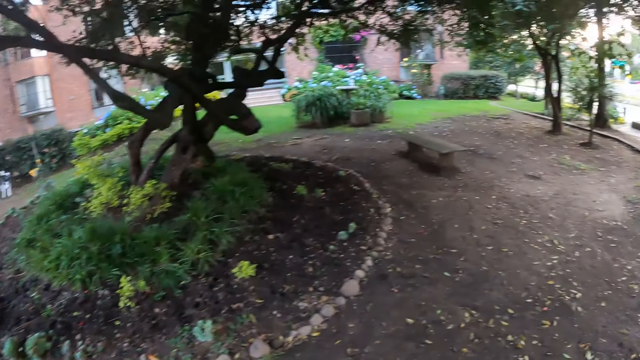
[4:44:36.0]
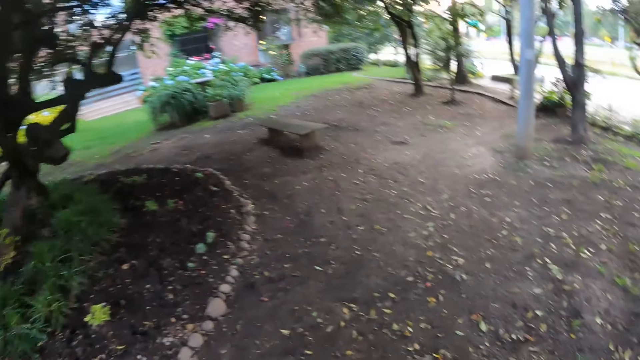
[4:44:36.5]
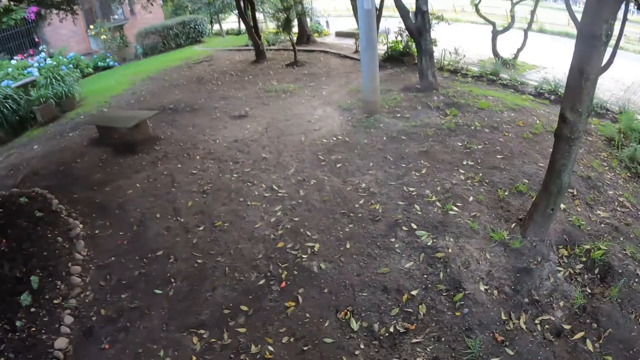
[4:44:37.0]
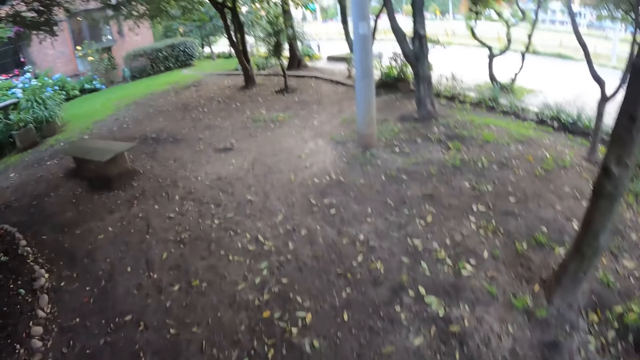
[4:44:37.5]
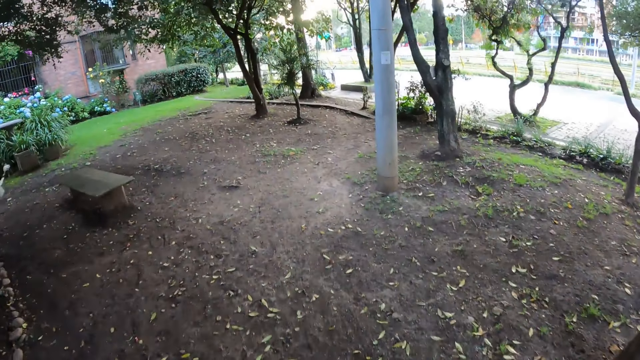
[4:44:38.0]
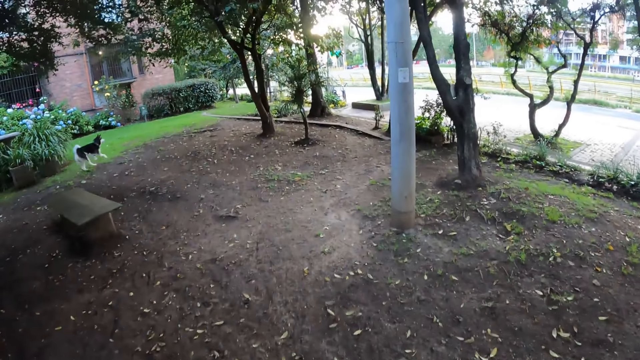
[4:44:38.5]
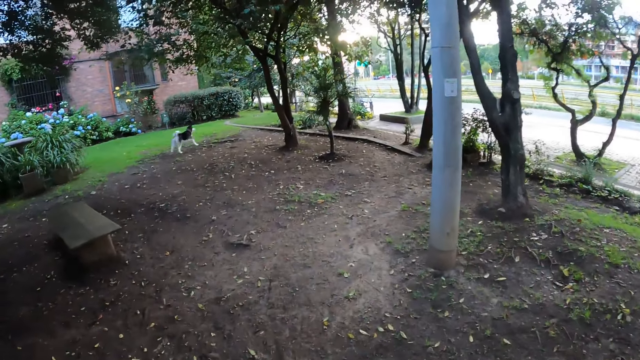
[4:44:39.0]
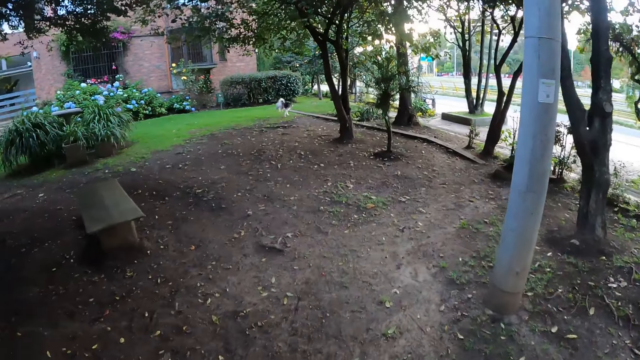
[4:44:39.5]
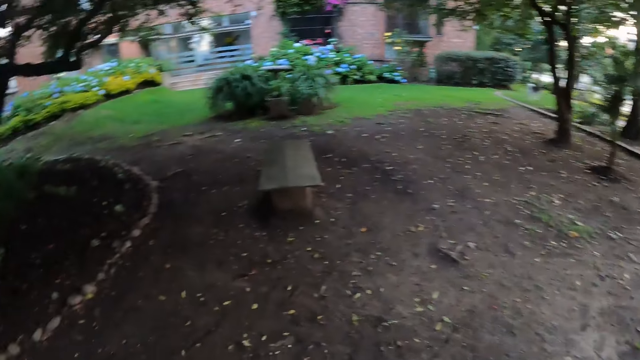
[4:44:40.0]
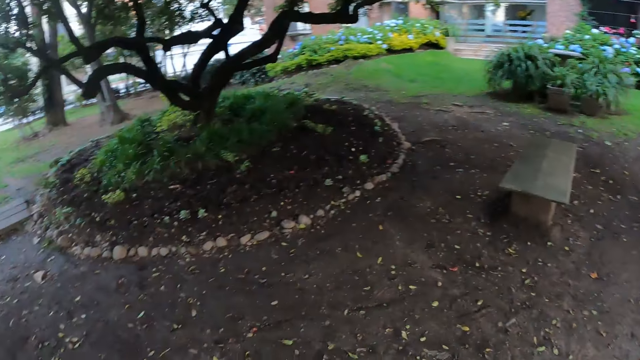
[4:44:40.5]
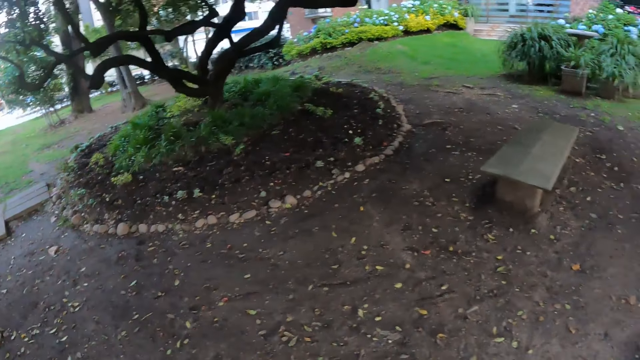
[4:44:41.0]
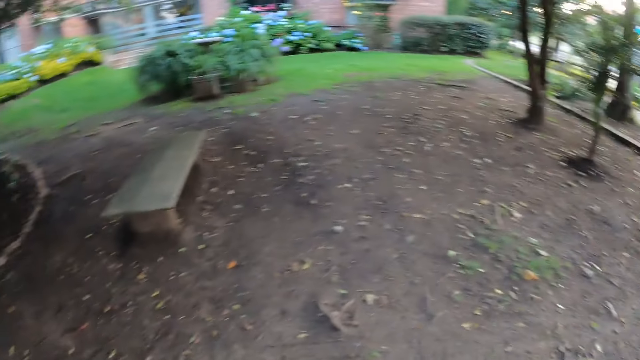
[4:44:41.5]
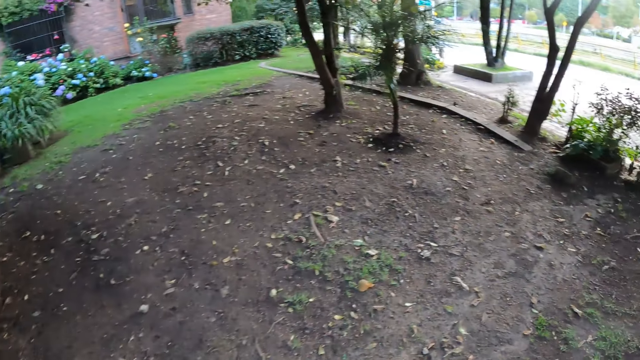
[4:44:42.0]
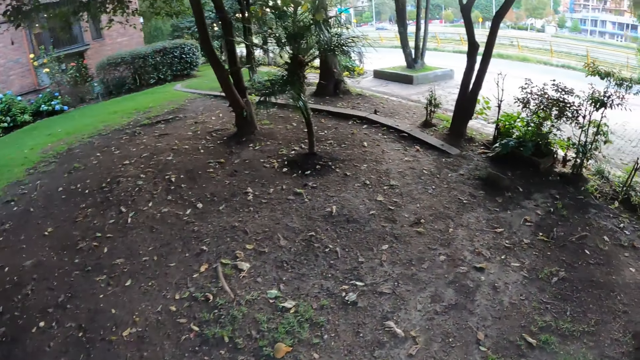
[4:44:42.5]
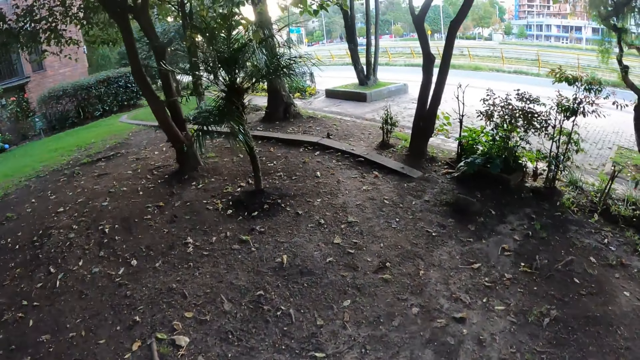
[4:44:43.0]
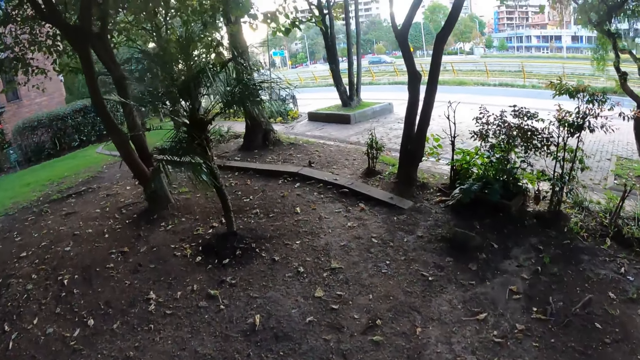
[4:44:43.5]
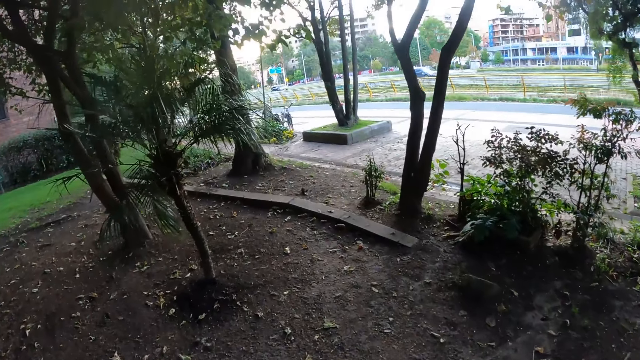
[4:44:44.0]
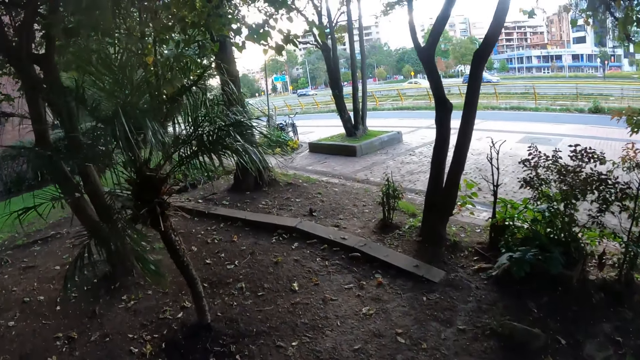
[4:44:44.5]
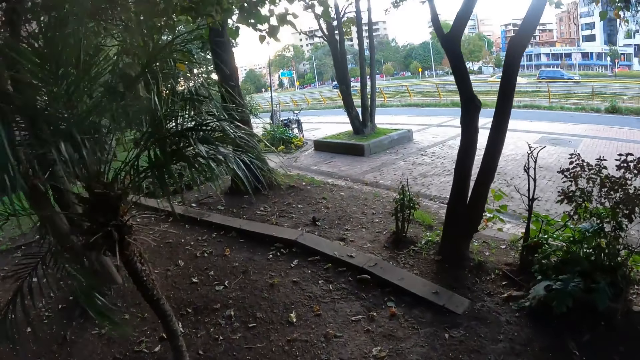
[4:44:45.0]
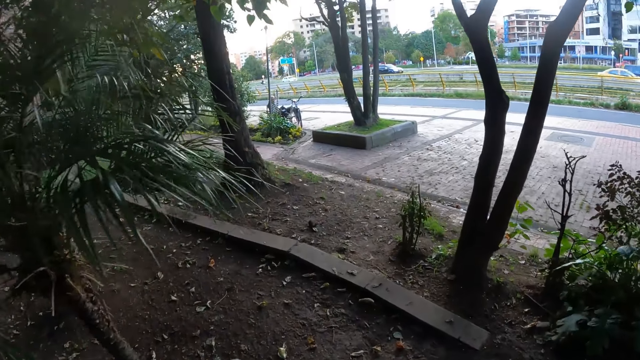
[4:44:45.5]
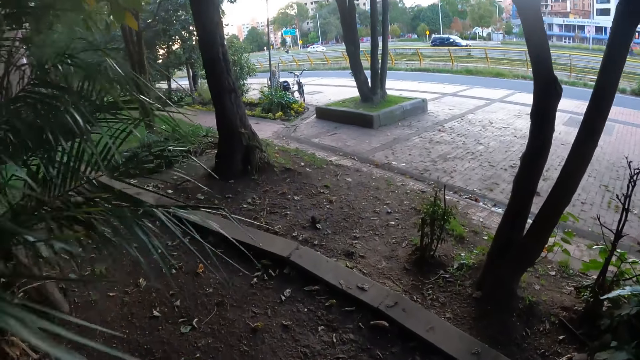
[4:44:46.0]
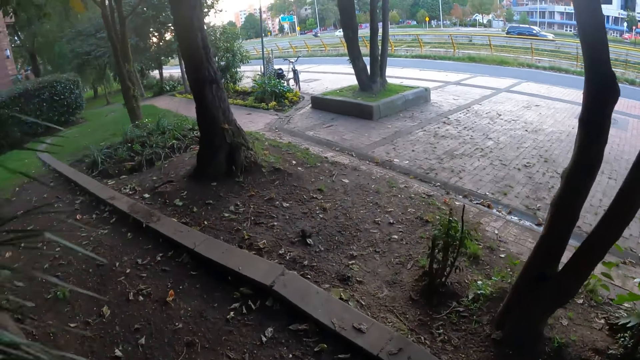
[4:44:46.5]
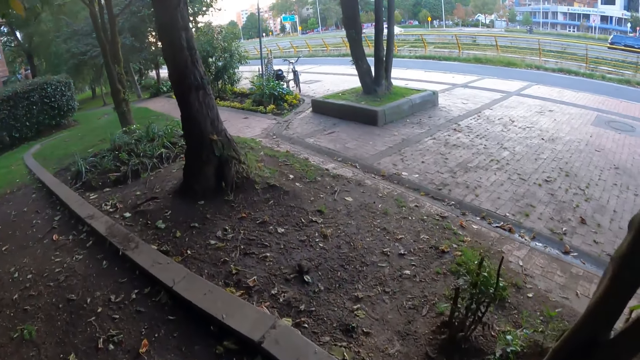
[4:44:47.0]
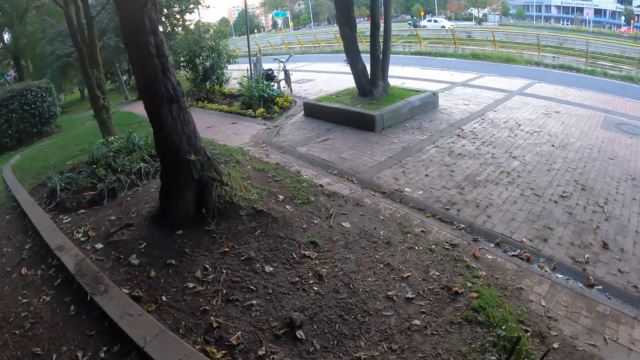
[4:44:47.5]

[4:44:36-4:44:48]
The camera wearer walks around the field.

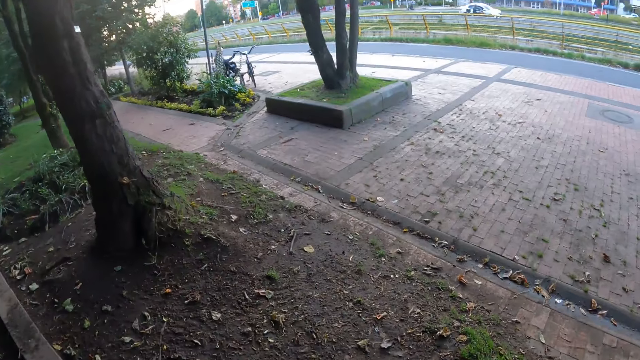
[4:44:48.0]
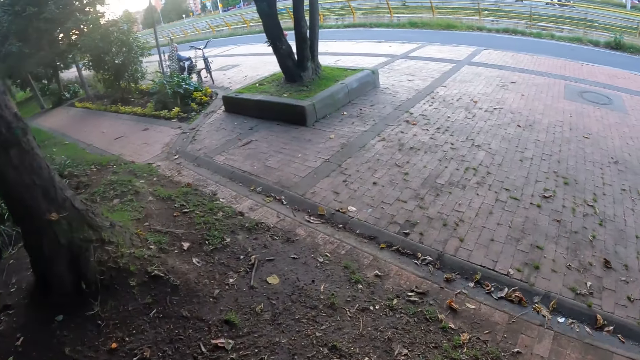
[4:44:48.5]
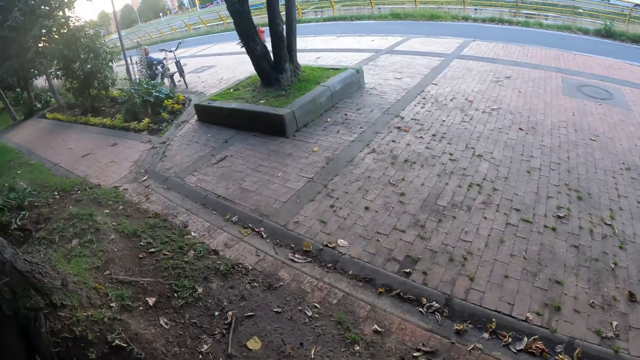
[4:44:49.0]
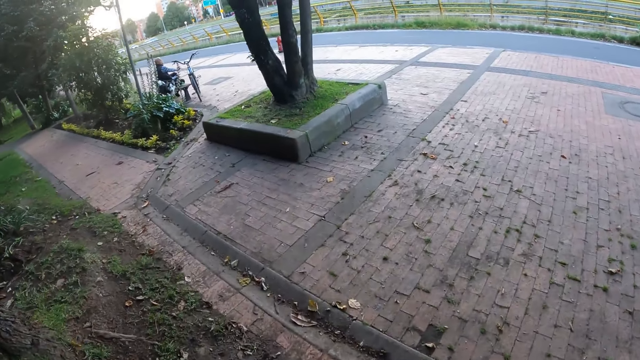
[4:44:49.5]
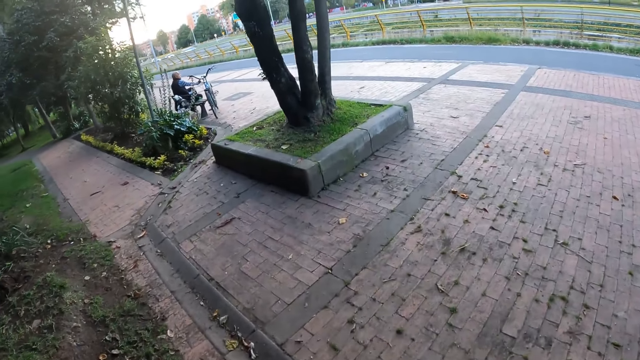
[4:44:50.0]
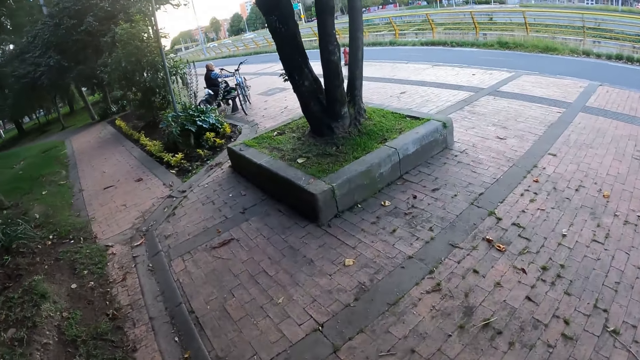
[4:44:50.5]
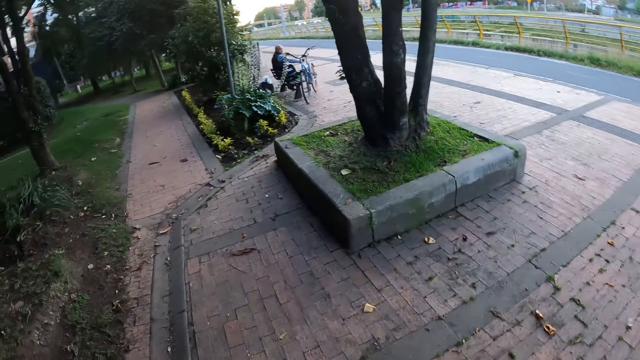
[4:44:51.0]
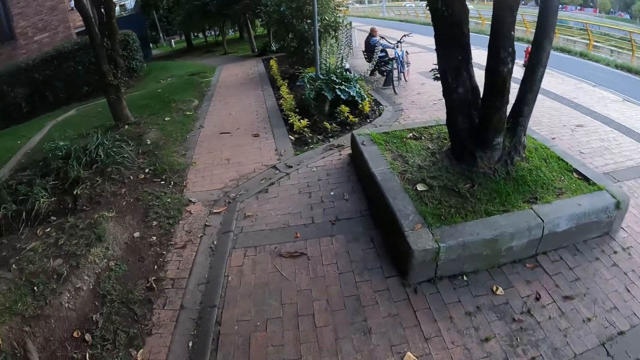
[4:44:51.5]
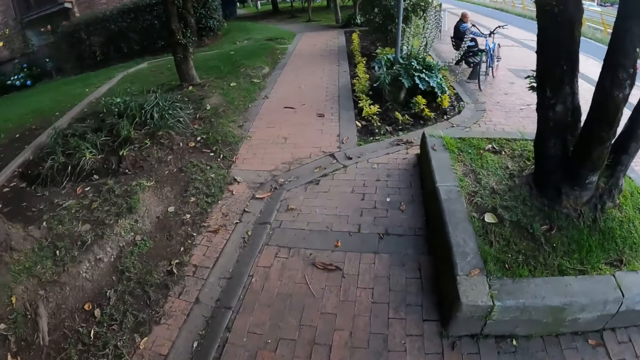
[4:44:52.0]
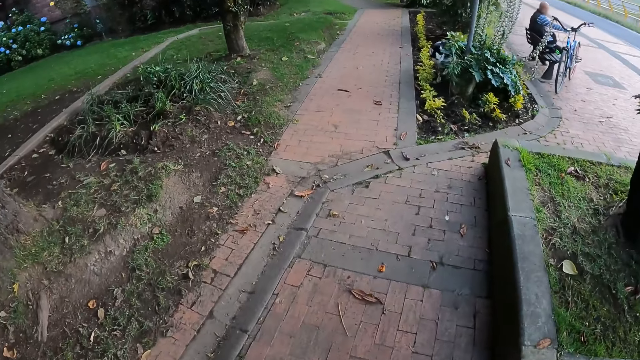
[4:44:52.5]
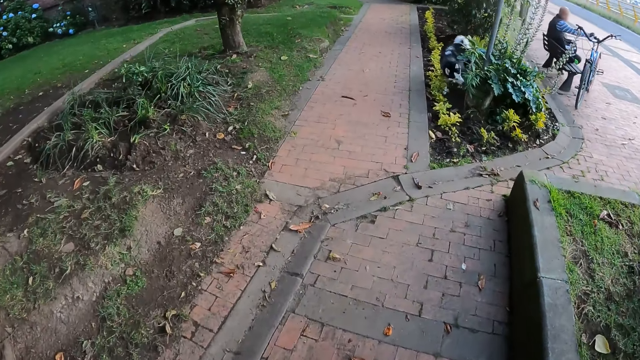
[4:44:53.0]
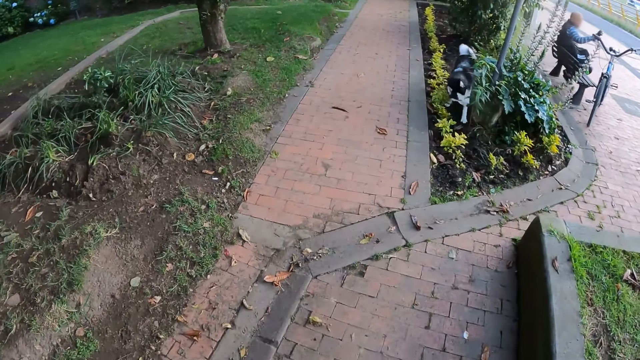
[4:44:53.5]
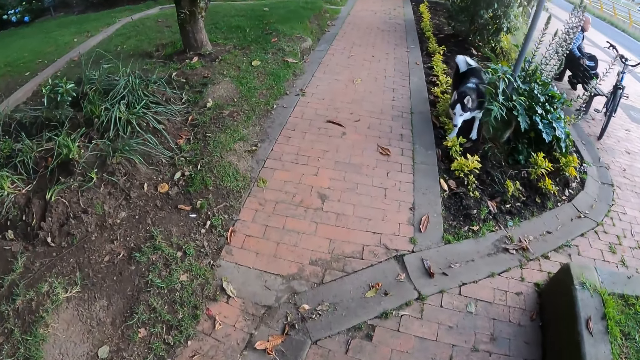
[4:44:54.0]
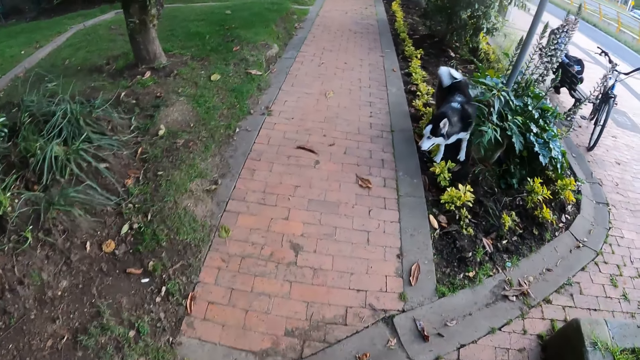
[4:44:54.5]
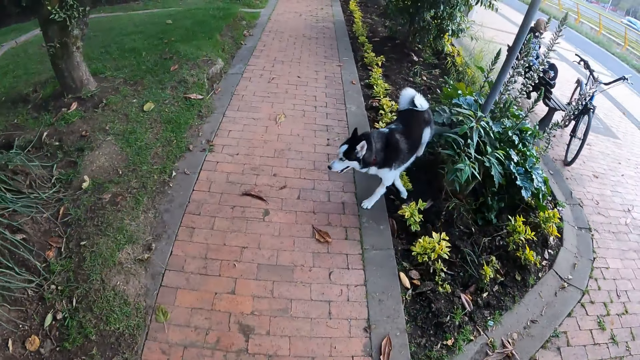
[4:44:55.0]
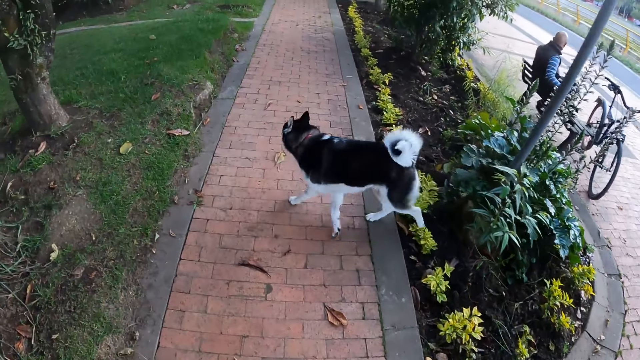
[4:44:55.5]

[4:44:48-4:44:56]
The camera wearer walks on a walkway. The dog runs on the walkway.
